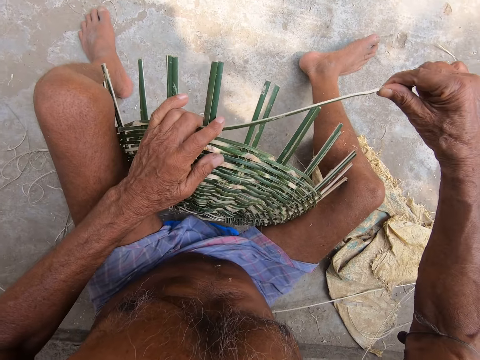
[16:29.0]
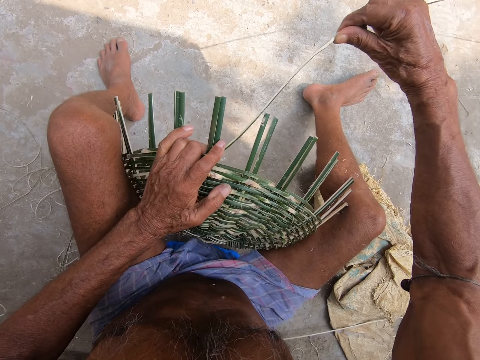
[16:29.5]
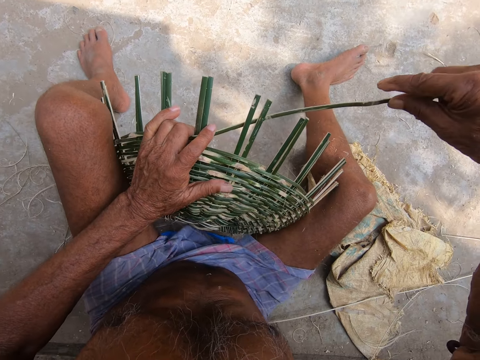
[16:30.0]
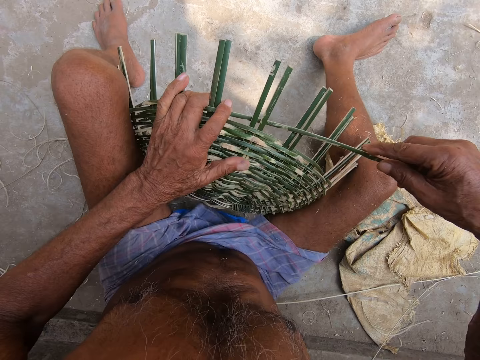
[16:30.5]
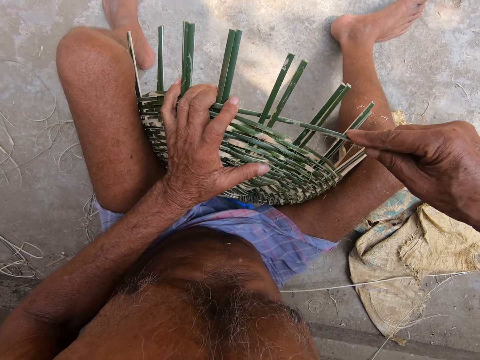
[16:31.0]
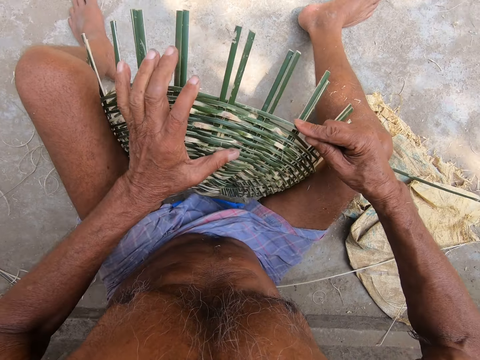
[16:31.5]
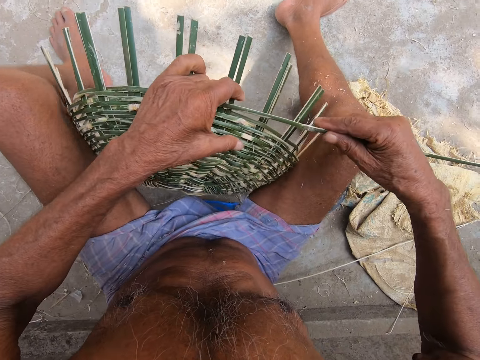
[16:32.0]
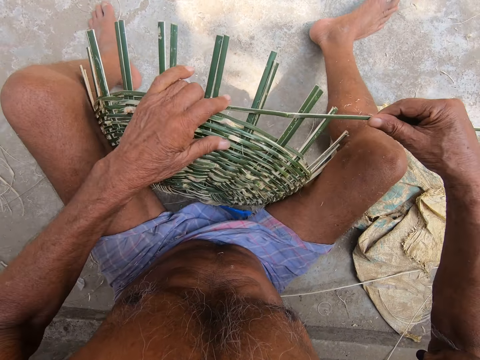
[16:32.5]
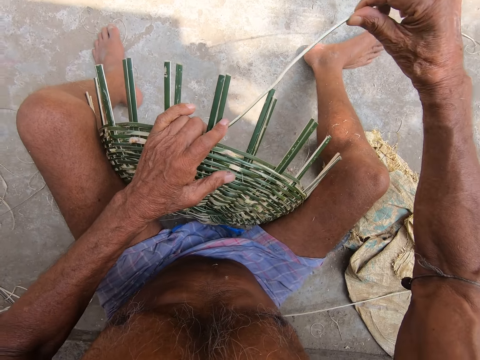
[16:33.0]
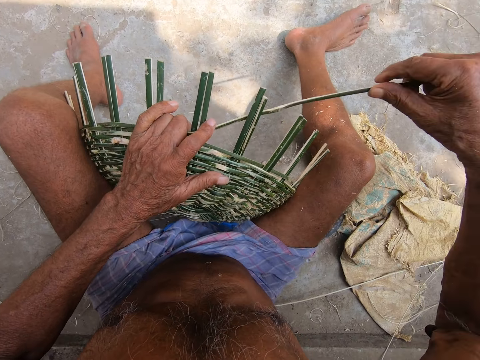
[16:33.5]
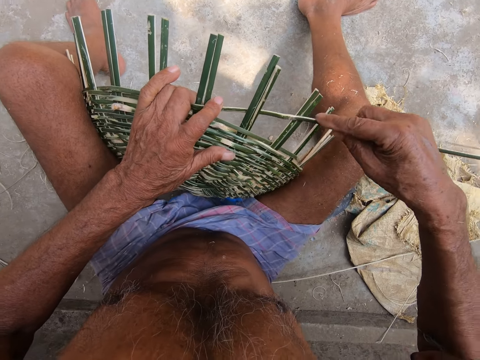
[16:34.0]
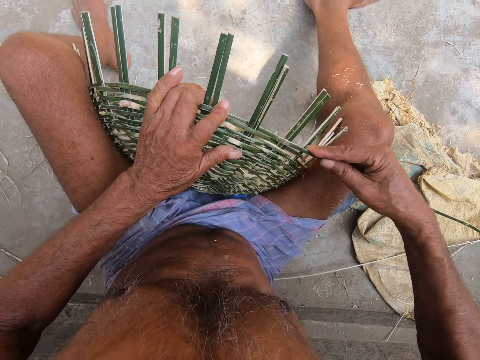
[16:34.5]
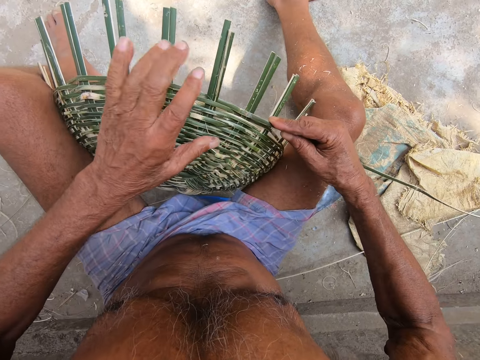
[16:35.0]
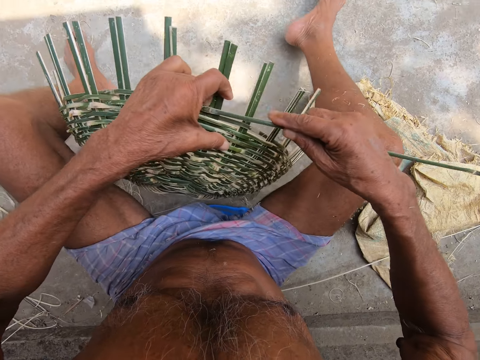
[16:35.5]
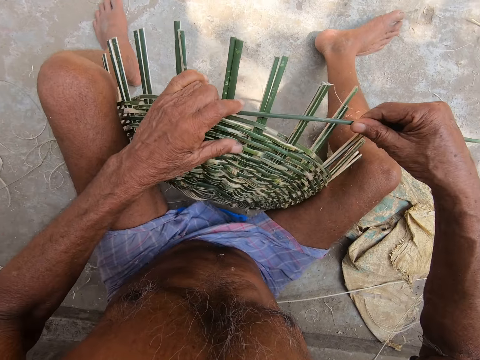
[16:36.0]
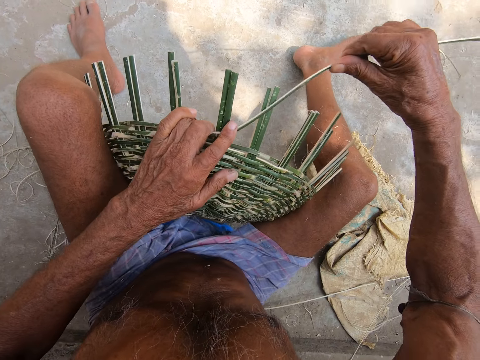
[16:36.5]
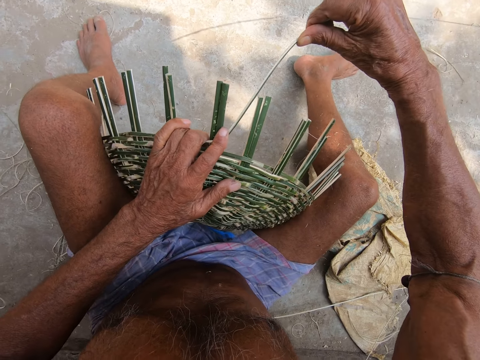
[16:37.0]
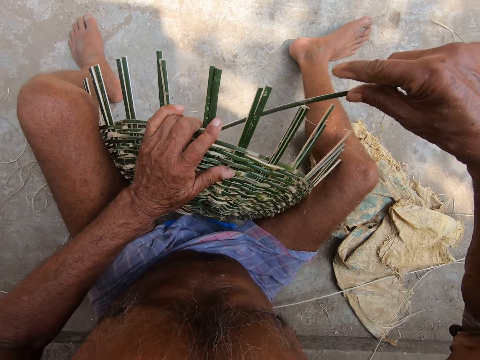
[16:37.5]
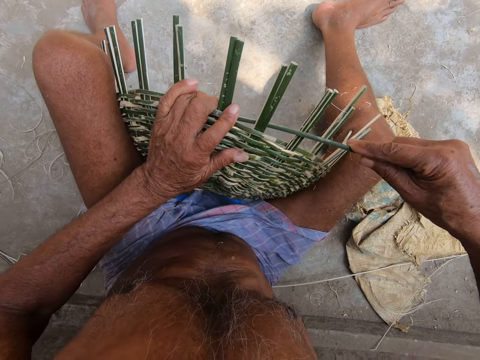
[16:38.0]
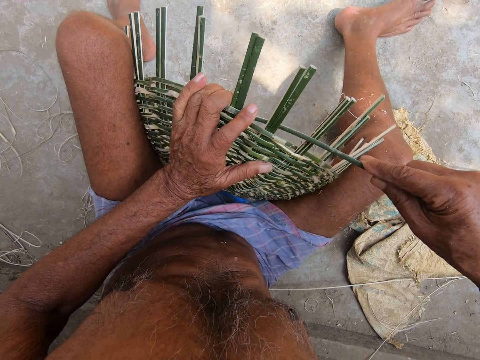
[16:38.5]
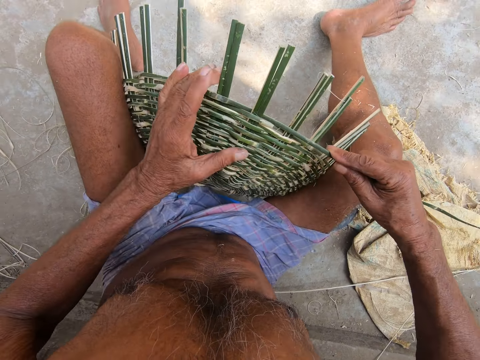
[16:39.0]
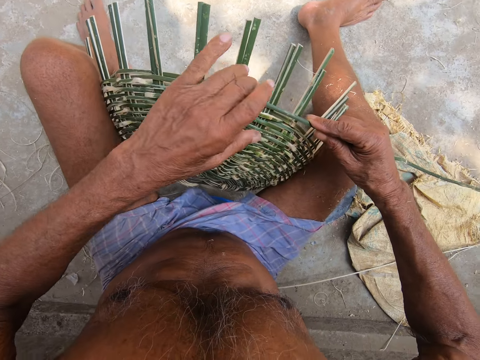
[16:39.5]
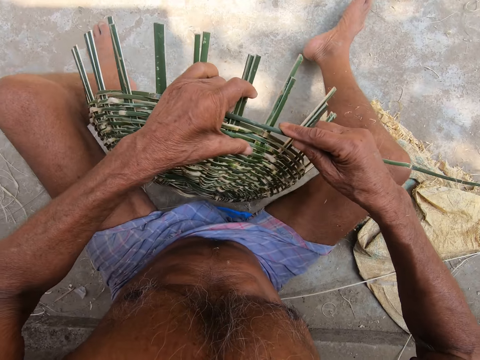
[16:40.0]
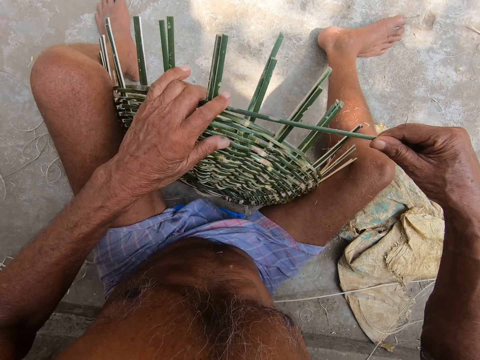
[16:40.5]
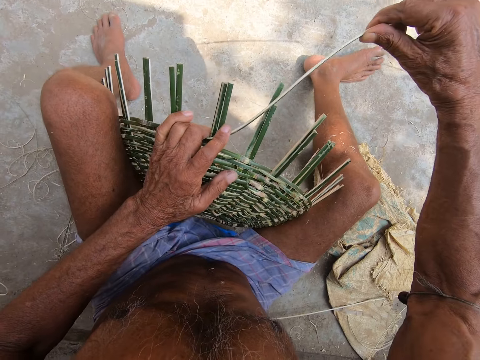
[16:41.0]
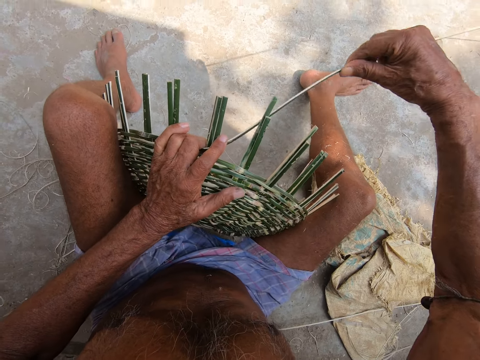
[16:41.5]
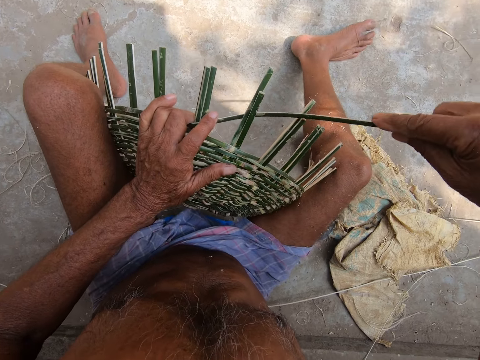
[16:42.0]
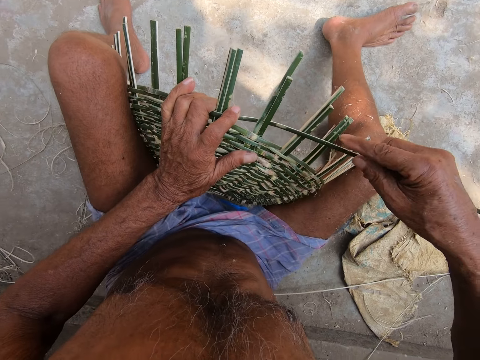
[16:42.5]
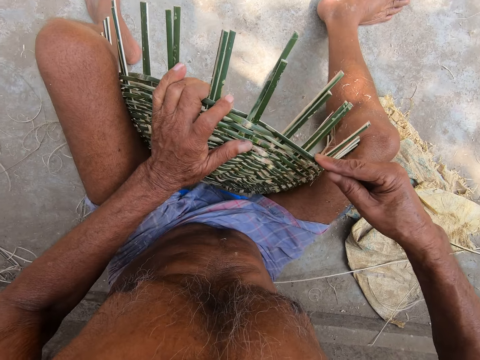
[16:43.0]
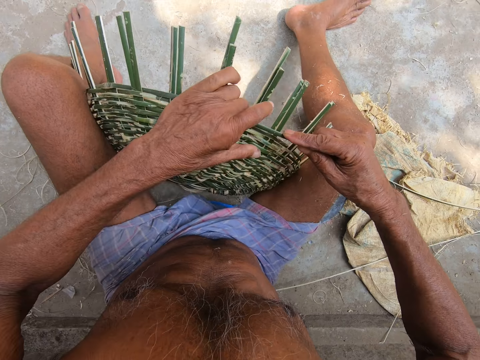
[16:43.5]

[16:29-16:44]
The camera wearer turns a basket with the left hand. They coil a reed on the basket. They weave the basket with a thread. They adjust the basket on the floor. They coil the reed on the basket. They adjust the basket on the floor. They turn the basket with the left hand. They weave the basket with the thread. They coil the reed on the basket. They adjust the basket on the floor. They turn the basket with the left hand. They coil the reed on the basket. They weave the basket with the thread.

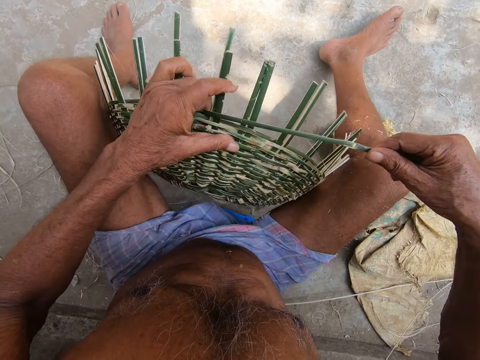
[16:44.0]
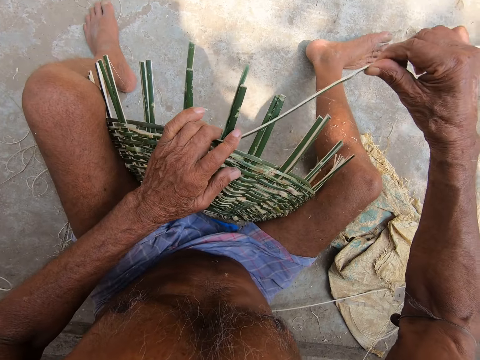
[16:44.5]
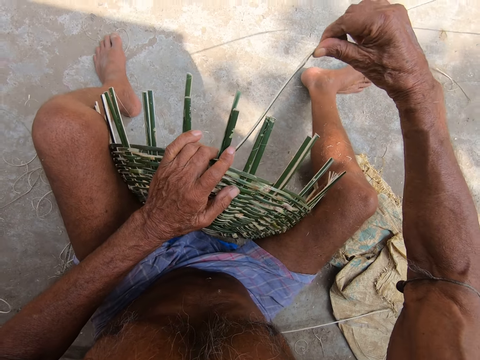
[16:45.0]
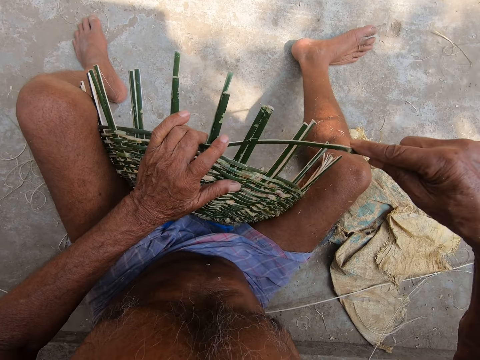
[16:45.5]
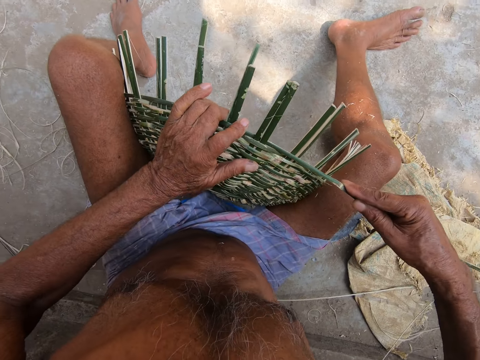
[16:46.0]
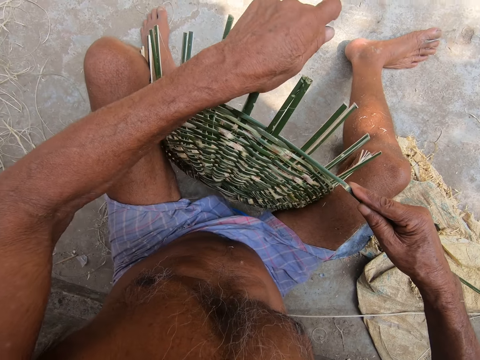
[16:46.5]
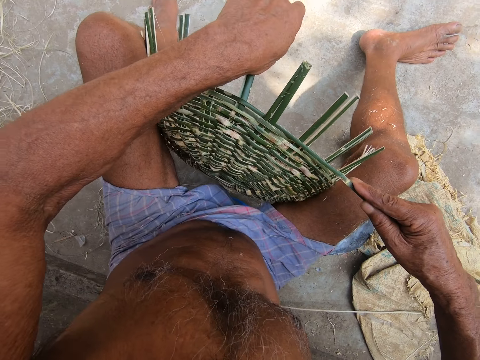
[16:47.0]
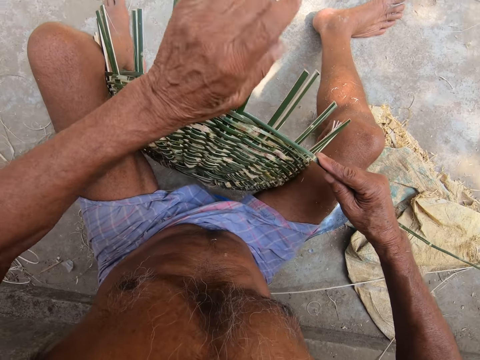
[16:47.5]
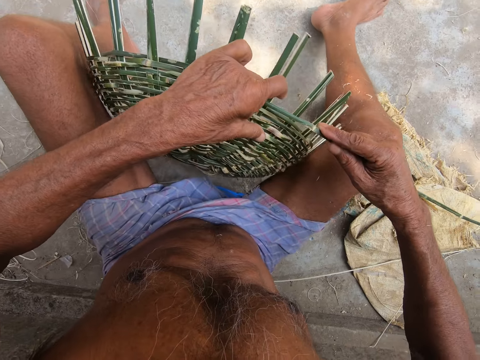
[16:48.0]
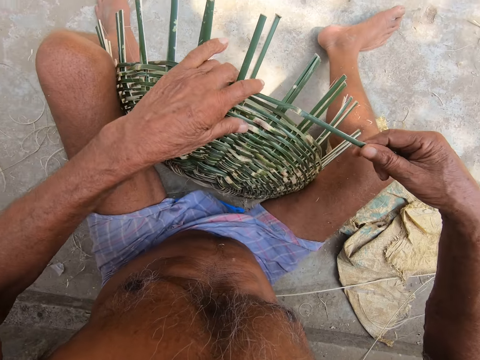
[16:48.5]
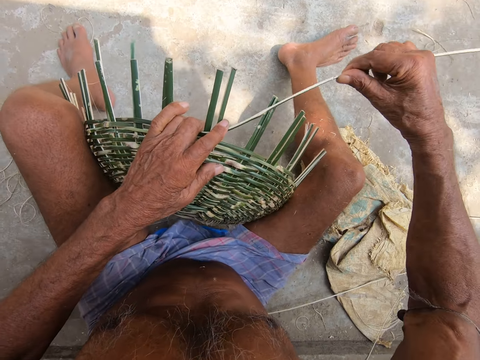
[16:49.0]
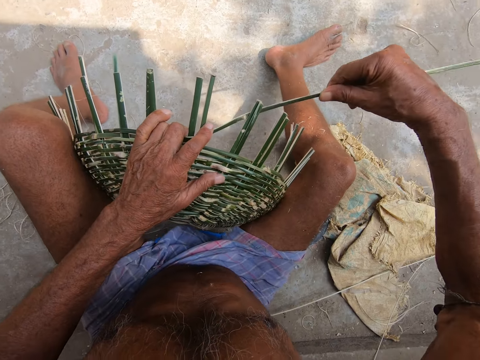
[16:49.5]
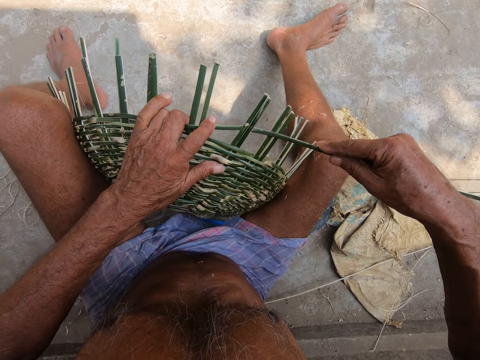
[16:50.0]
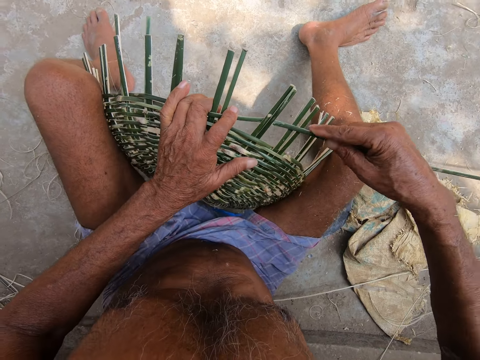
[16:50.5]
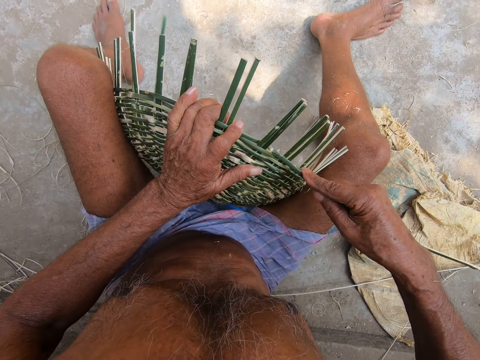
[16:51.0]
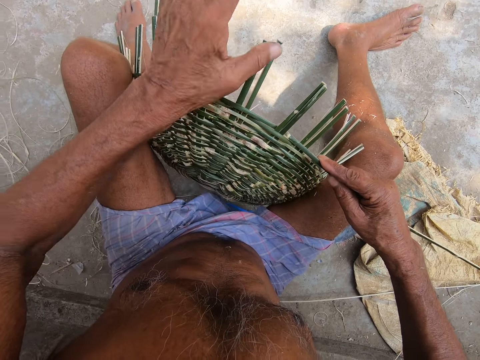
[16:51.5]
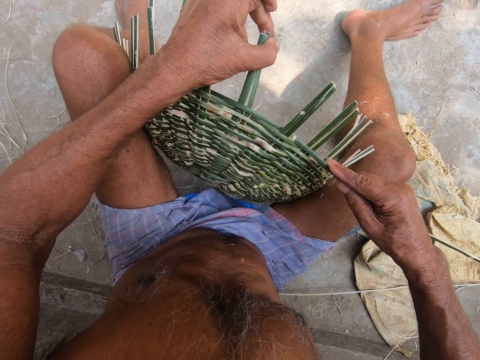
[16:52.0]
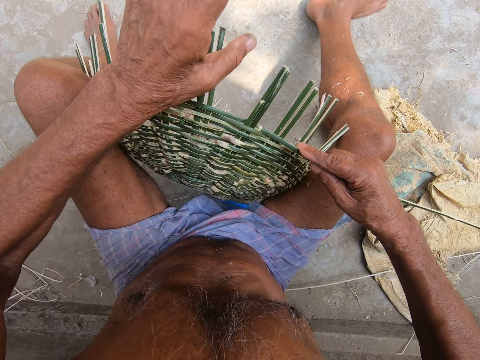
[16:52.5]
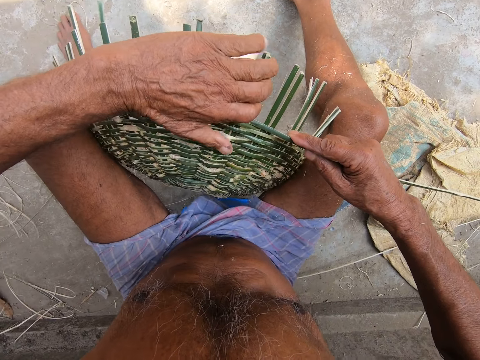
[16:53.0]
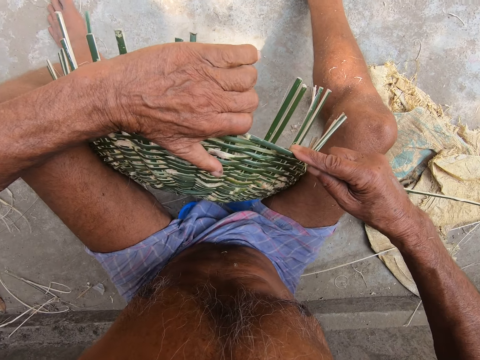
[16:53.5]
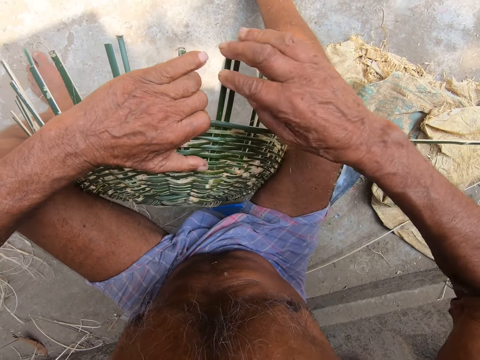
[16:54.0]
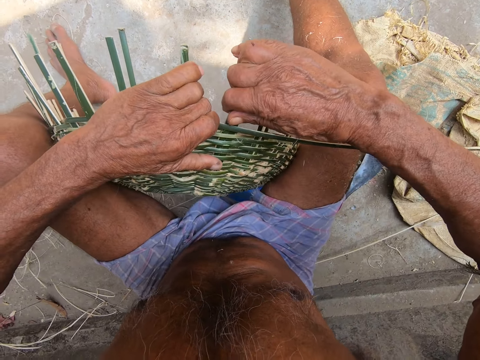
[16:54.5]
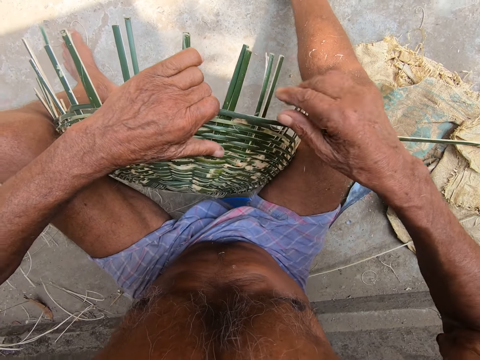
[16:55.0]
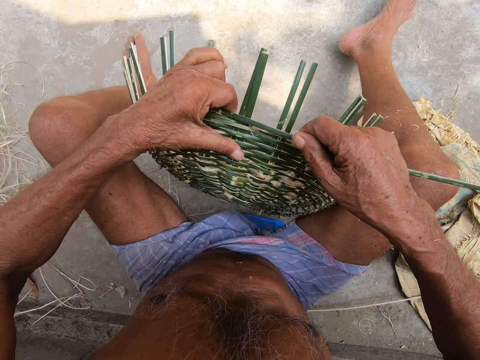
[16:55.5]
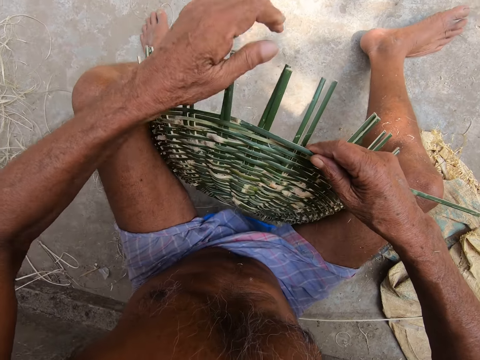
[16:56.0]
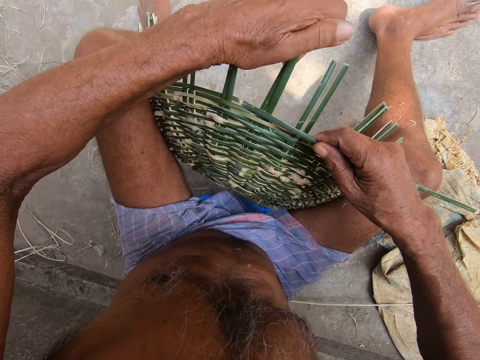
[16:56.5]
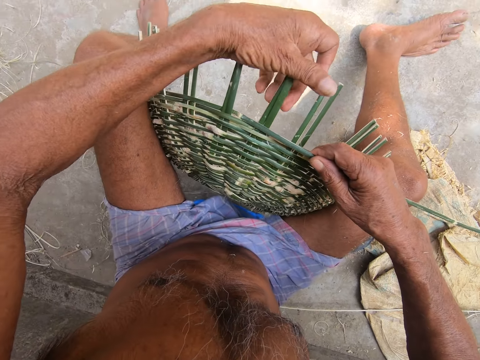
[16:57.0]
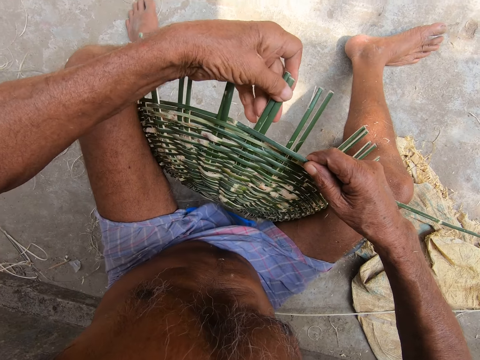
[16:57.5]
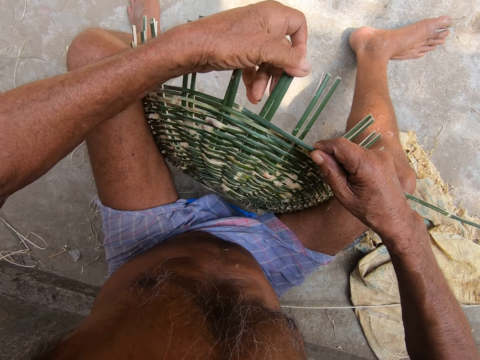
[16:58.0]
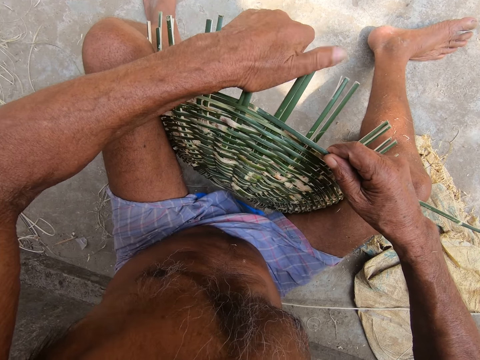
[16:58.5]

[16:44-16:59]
The camera wearer adjusts a basket on the floor. They turn the basket with the left hand. They coil a reed on the basket. They weave the basket with a thread. They adjust the reed on the basket. They move the thread with the left hand. They adjust the basket on the floor. They turn the basket with the left hand. They coil the reed on the basket. They weave the basket with the thread. They adjust the reed on the basket. They fold the thread with the left hand. They adjust the basket on the floor. They adjust the reed on the basket.
